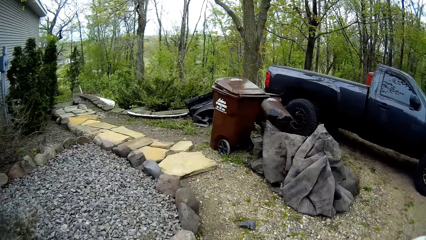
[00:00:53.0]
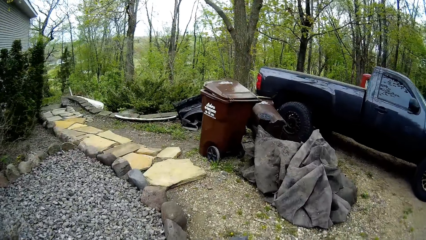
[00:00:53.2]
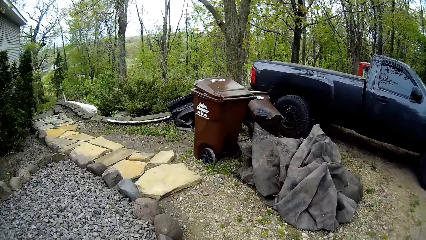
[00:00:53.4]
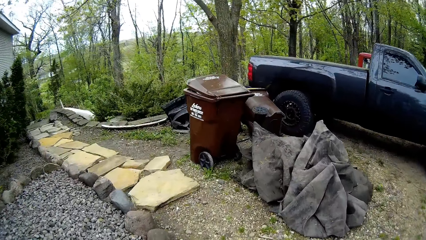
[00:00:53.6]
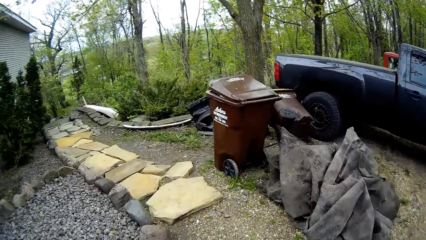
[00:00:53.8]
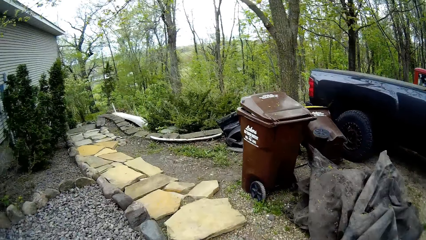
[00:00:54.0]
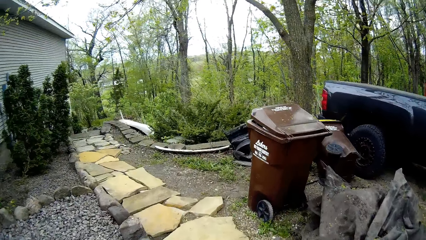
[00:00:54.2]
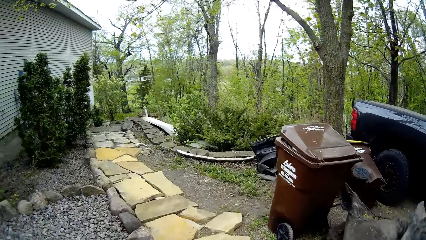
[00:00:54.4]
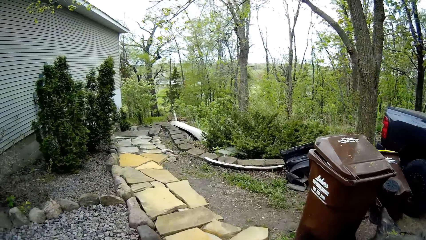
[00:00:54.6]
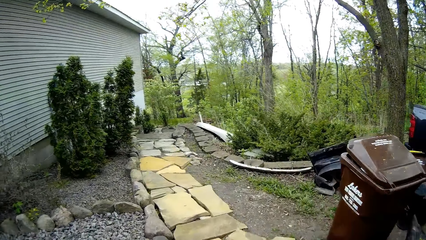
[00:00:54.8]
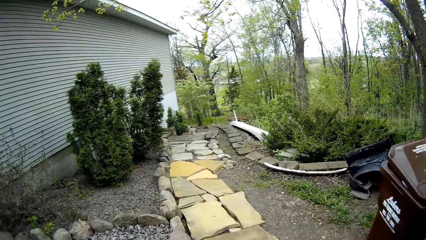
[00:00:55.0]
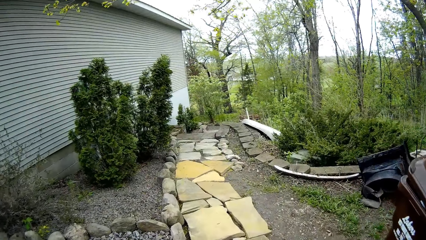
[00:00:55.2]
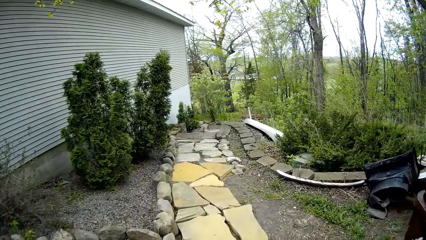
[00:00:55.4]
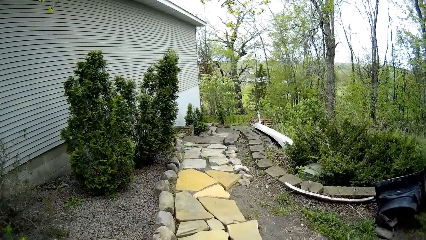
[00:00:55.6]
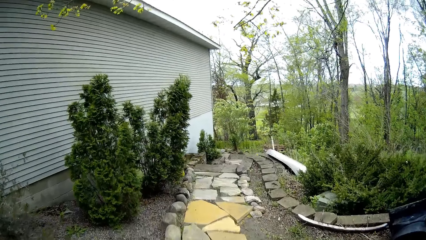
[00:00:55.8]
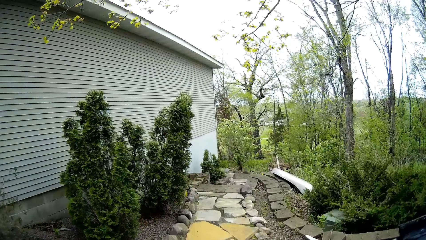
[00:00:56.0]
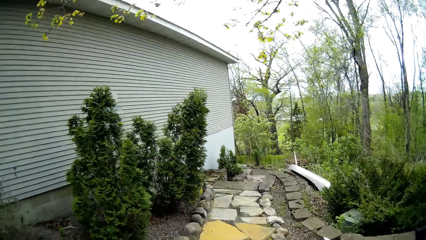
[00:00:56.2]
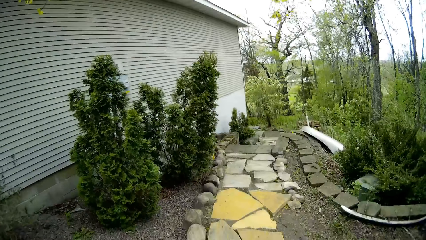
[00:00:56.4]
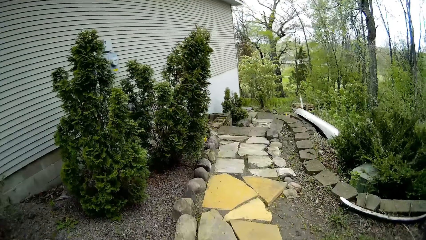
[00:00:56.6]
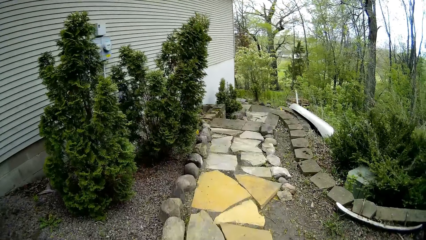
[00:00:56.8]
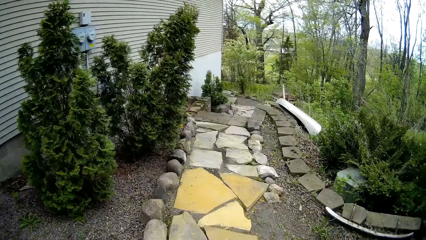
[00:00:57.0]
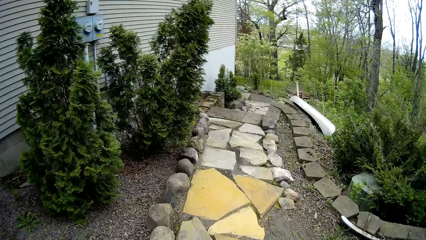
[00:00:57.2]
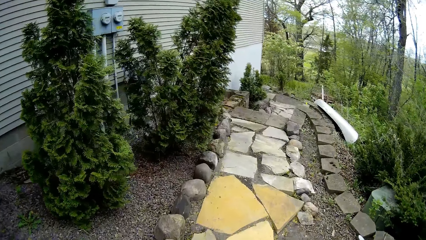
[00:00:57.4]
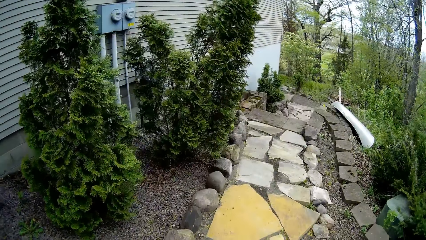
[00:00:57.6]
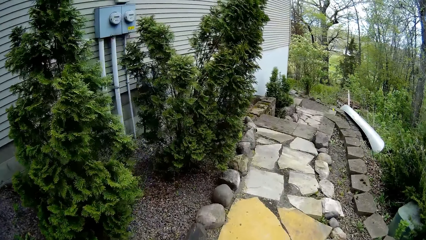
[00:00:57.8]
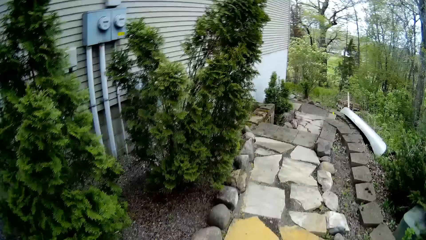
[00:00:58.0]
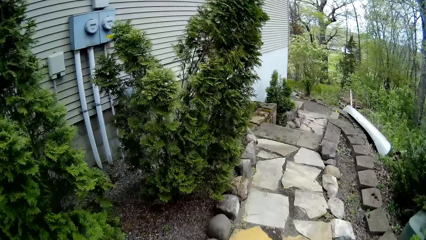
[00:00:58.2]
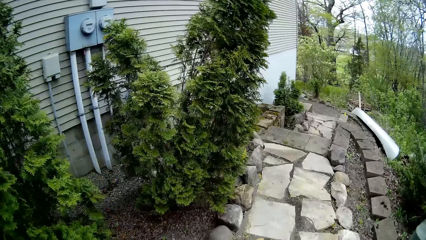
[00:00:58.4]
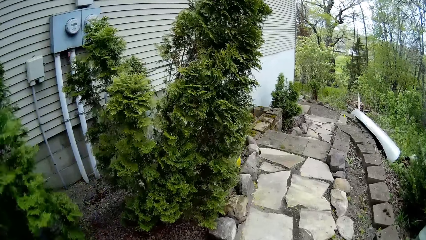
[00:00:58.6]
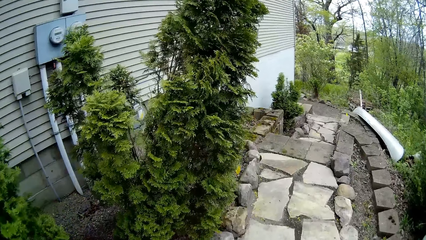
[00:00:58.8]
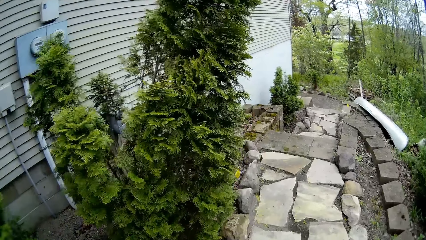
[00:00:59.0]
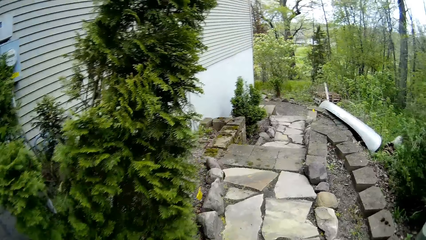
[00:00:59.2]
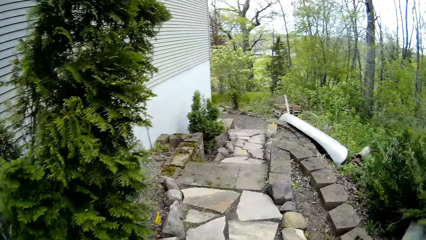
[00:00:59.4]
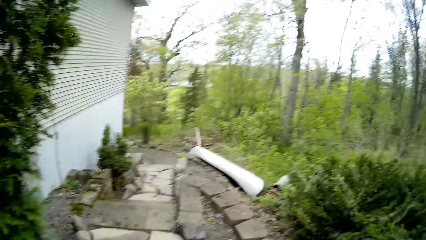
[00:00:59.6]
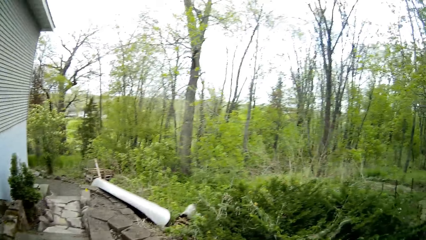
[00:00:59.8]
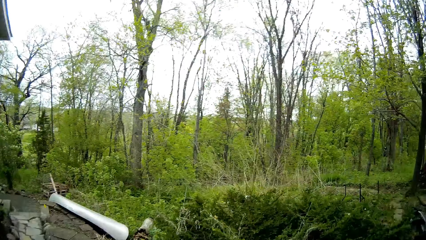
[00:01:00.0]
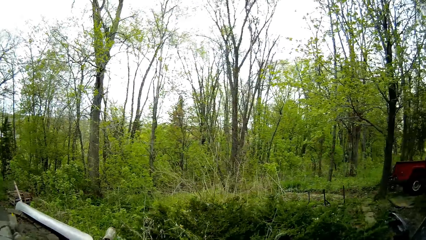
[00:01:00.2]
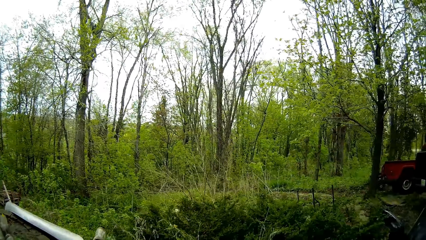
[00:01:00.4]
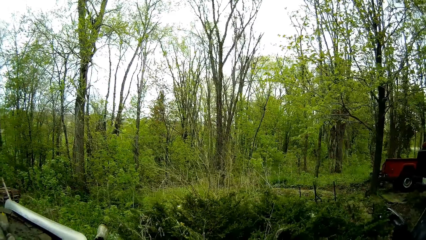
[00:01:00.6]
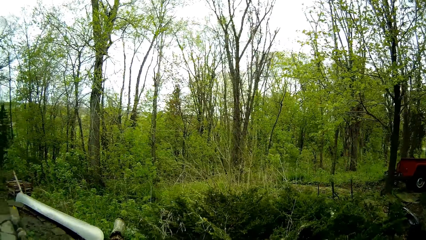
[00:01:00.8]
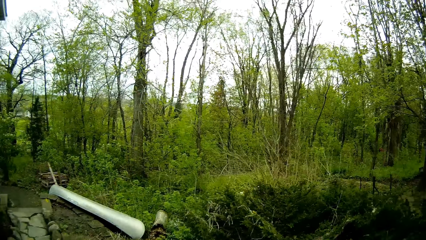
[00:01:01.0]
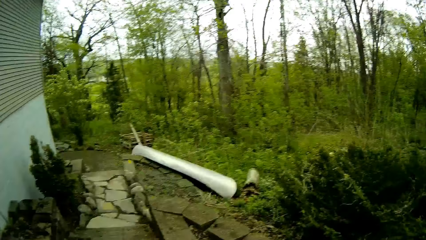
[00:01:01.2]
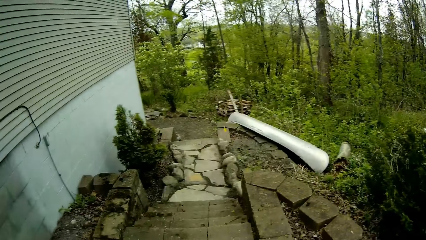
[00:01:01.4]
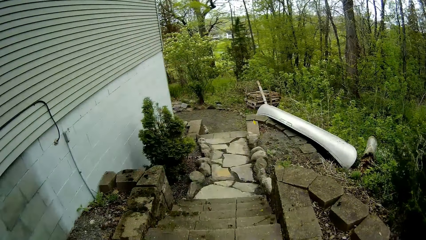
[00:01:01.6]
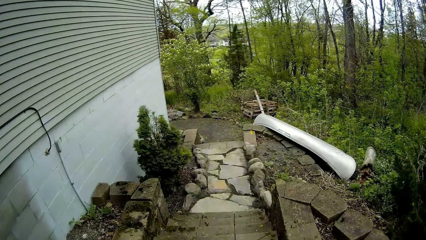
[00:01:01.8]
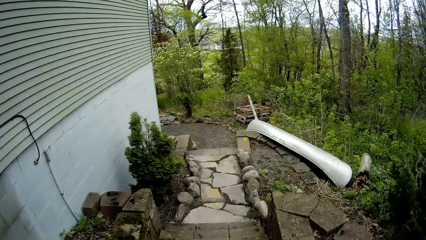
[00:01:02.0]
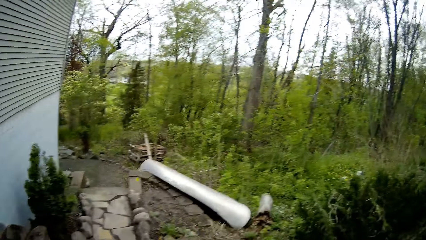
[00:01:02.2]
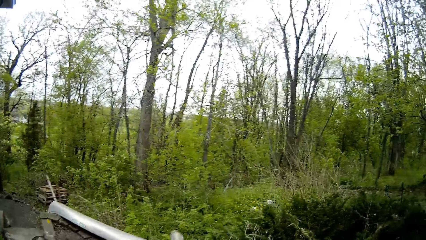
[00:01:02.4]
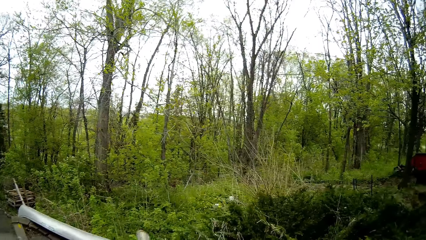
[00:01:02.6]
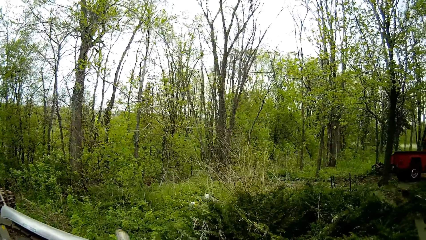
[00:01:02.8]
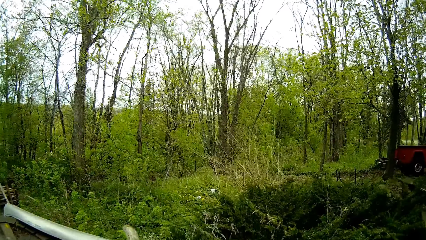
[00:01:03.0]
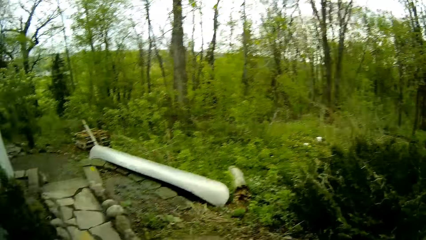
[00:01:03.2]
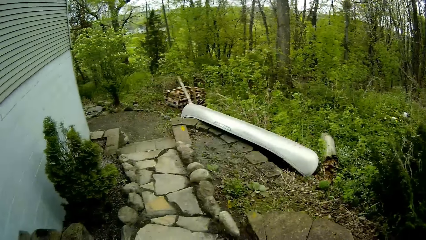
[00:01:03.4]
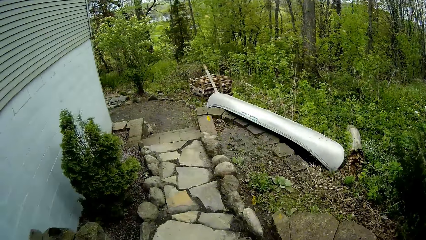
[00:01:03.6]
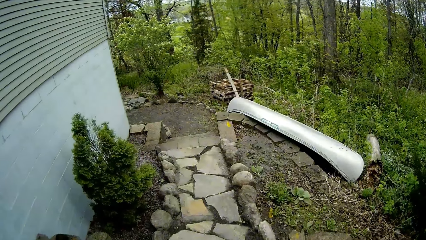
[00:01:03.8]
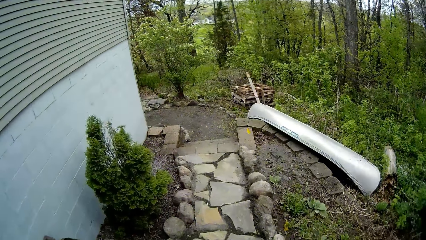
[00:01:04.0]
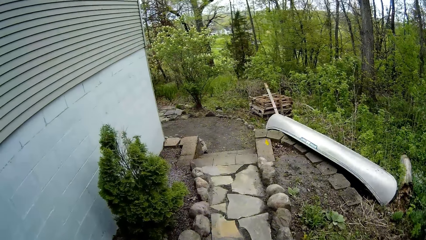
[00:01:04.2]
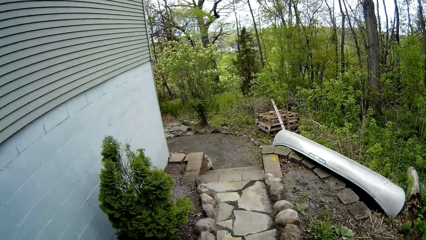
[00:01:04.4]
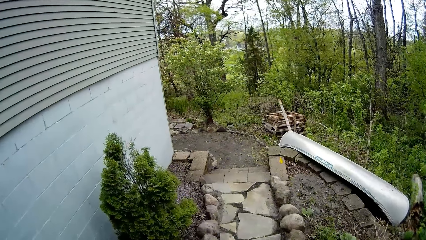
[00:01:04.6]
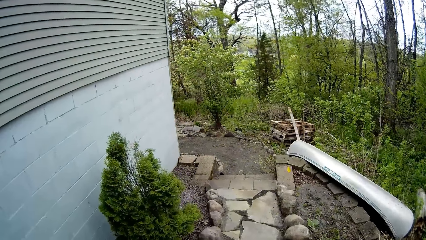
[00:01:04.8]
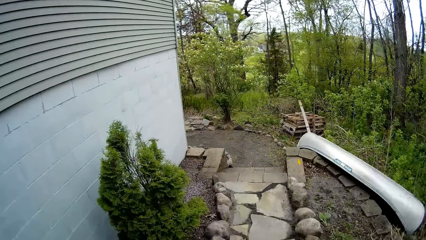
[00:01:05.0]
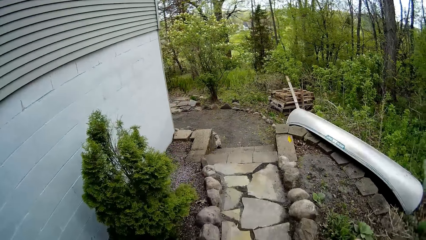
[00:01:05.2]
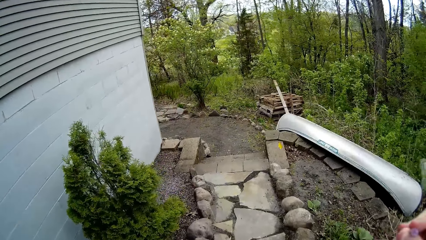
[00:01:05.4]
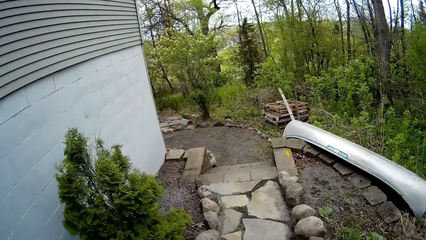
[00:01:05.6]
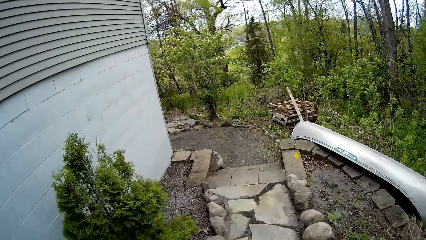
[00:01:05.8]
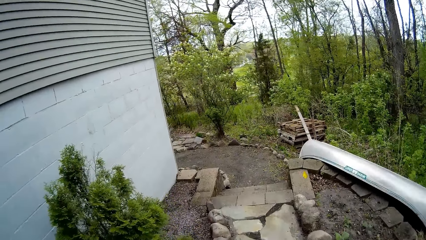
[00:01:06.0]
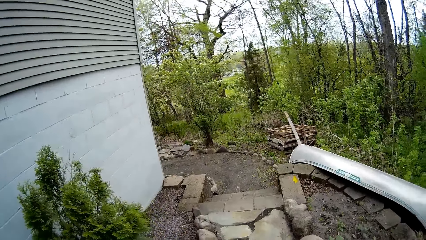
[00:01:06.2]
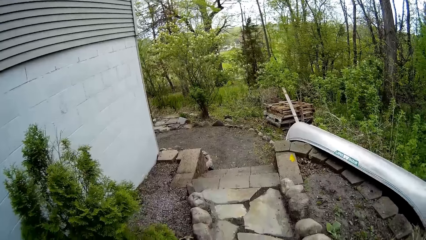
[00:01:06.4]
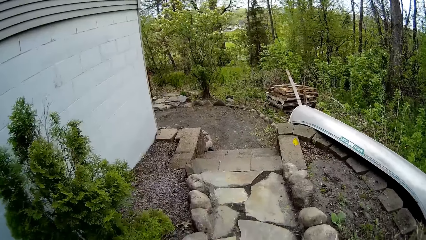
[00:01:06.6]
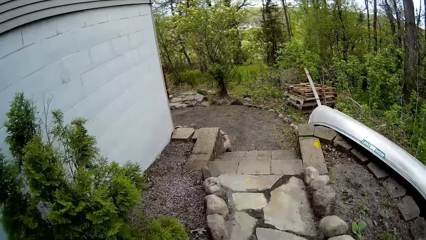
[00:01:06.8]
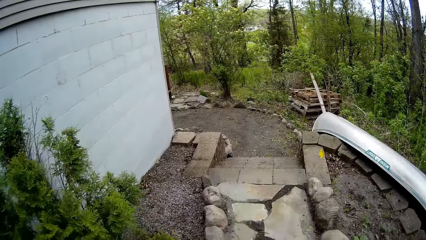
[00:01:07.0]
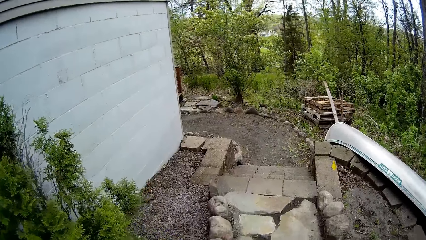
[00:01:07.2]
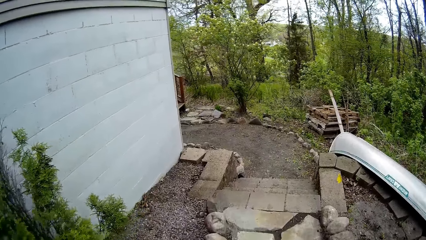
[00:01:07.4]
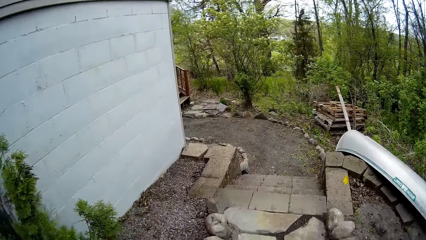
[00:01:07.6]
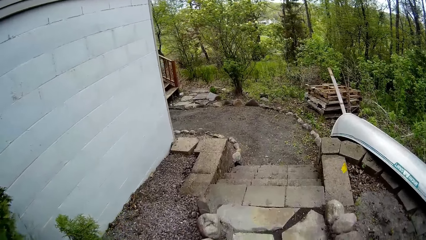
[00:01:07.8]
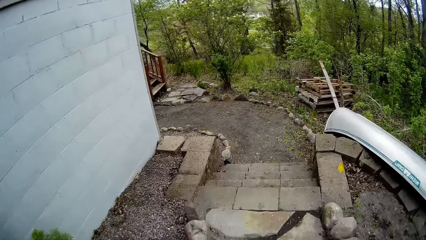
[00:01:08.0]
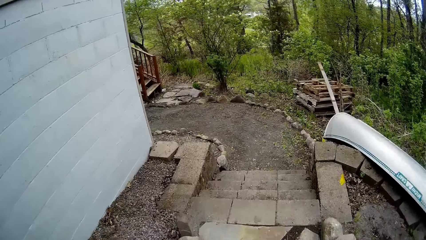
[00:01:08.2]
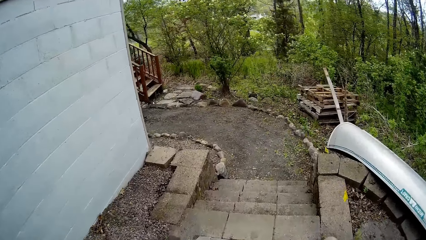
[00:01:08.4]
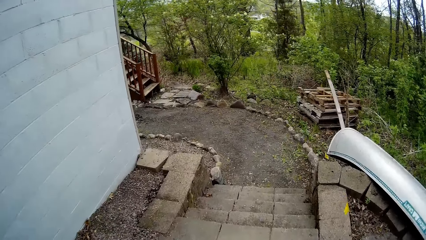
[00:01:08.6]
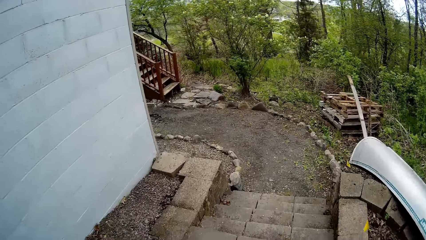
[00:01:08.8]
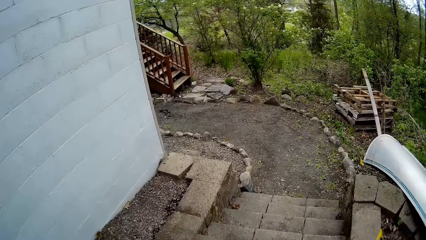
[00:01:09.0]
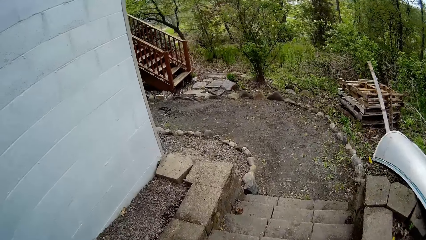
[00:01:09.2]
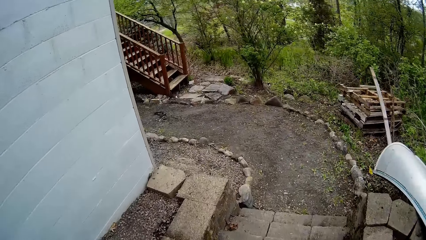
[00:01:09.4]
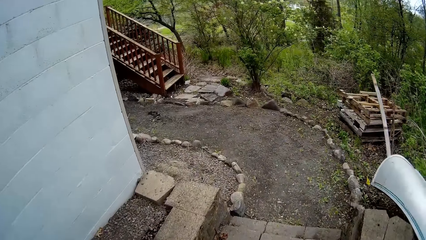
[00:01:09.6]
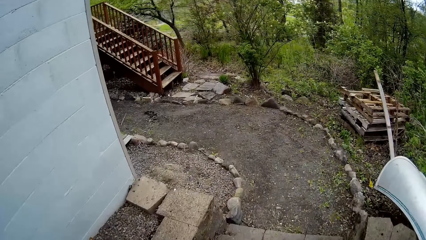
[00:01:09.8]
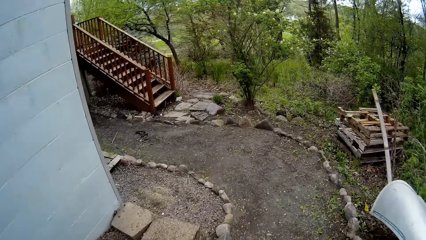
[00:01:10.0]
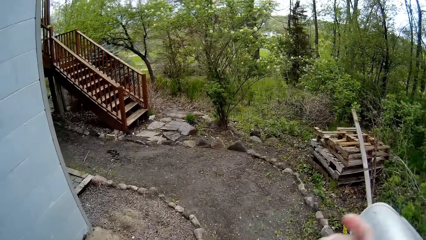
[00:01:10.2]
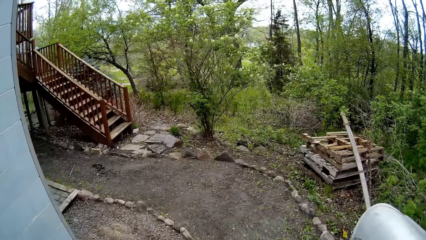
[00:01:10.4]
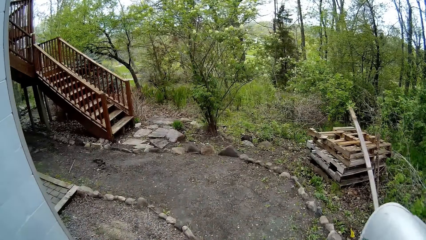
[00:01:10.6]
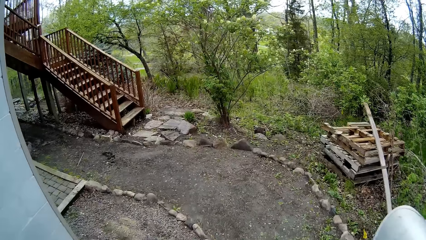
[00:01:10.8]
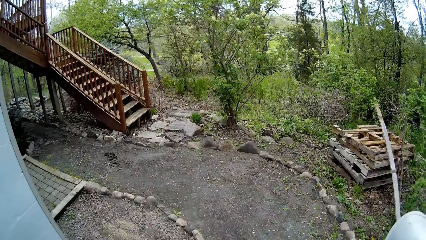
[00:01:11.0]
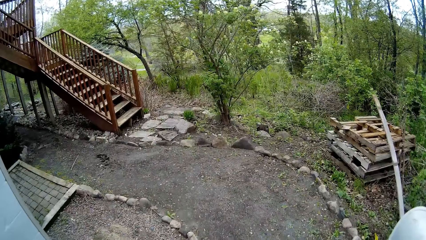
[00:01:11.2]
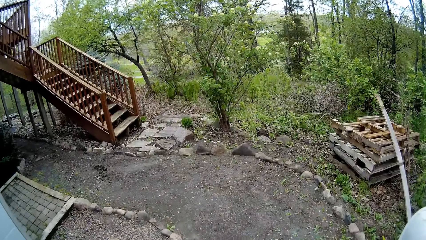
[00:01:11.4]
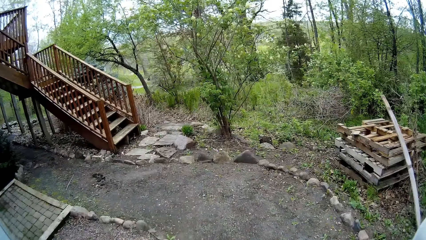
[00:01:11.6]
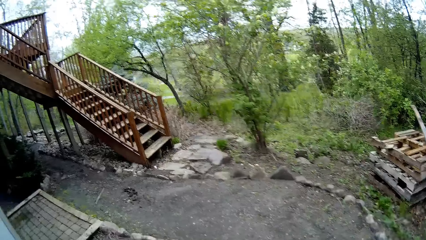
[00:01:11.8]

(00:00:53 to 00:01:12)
The camera wearer walks around the house to the backyard in the compound. They stare at the trees and walk in the compound.
